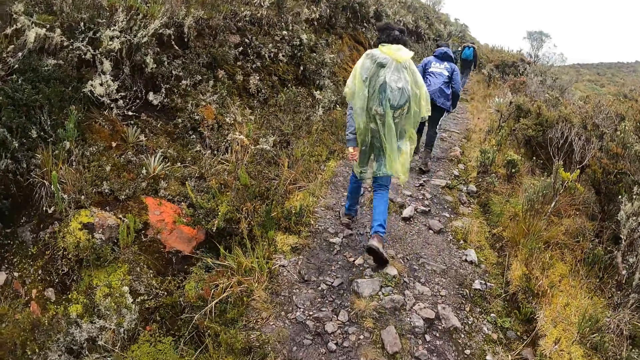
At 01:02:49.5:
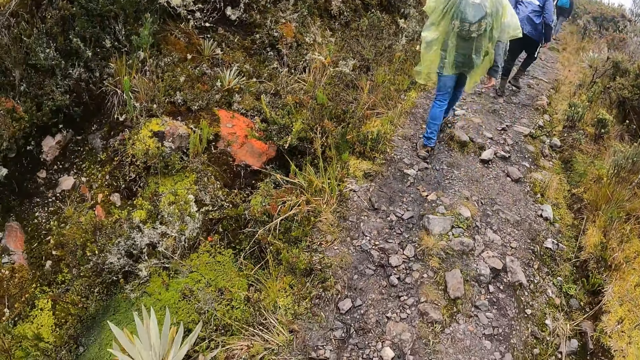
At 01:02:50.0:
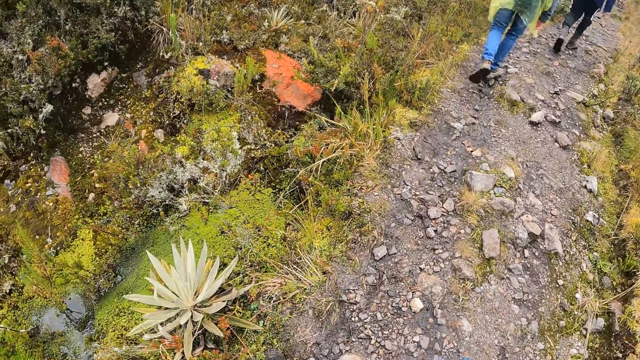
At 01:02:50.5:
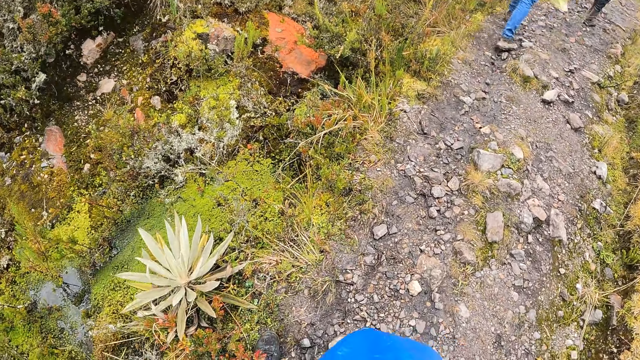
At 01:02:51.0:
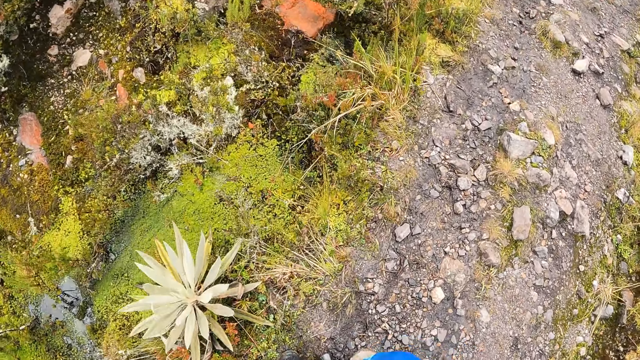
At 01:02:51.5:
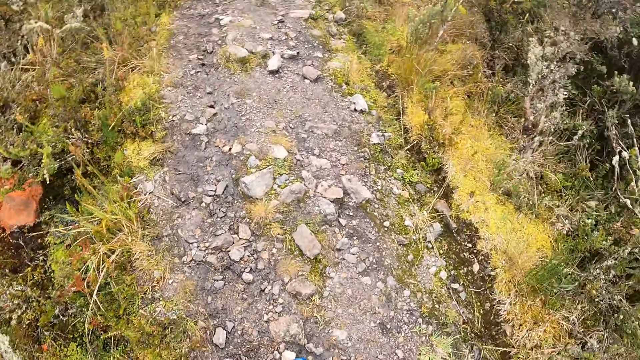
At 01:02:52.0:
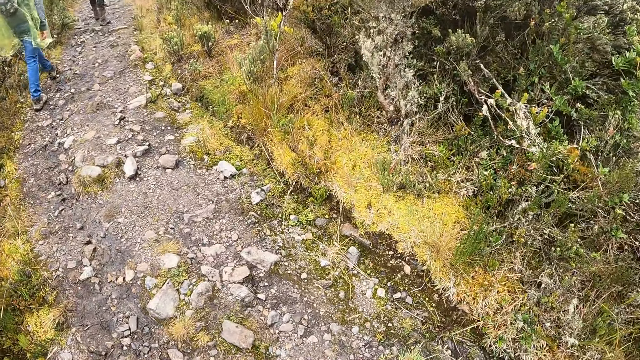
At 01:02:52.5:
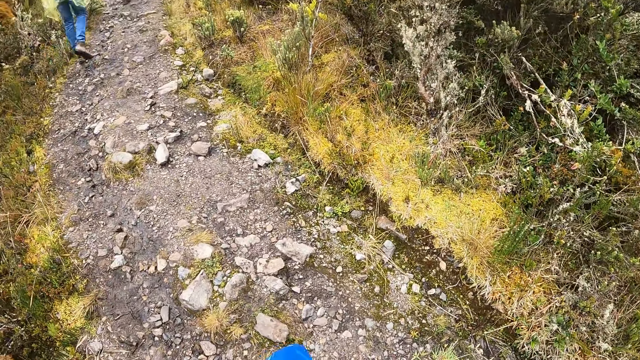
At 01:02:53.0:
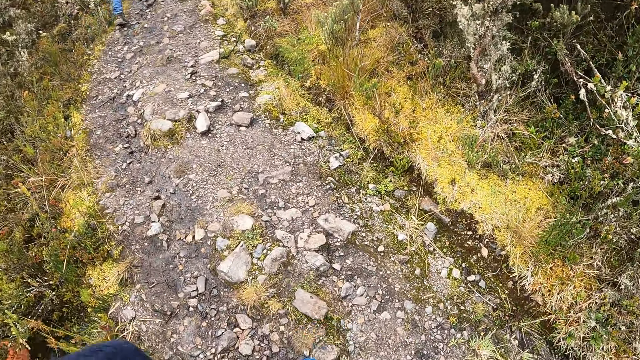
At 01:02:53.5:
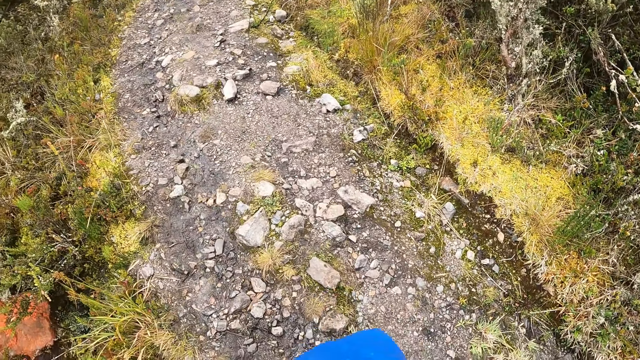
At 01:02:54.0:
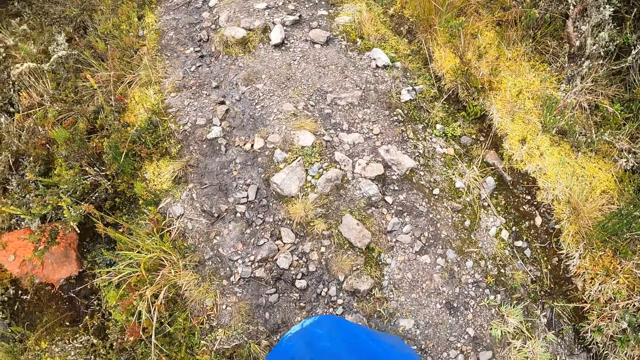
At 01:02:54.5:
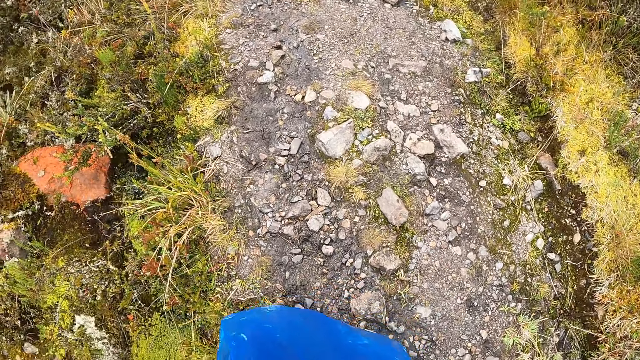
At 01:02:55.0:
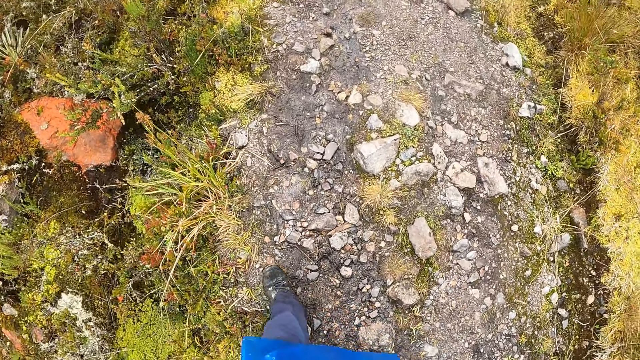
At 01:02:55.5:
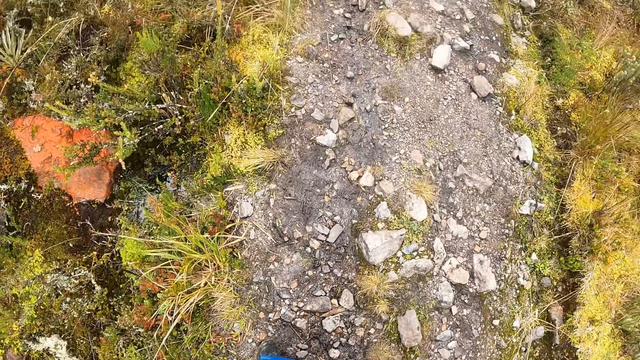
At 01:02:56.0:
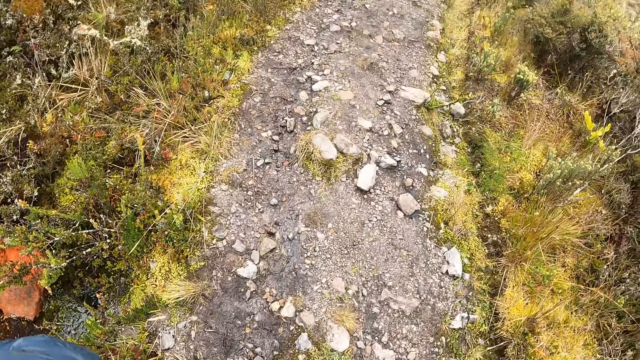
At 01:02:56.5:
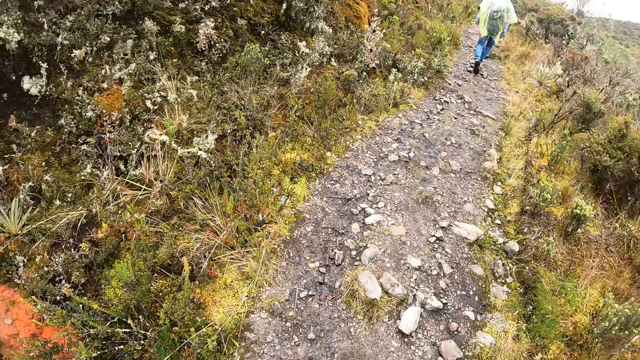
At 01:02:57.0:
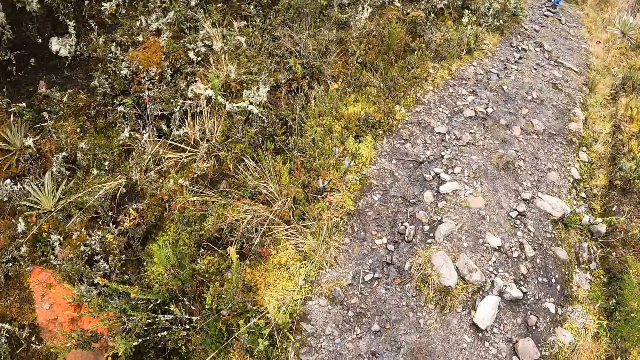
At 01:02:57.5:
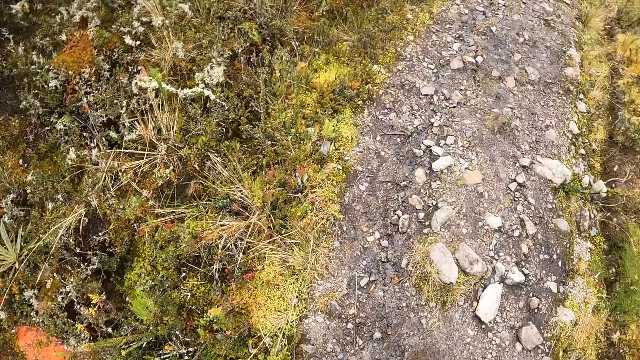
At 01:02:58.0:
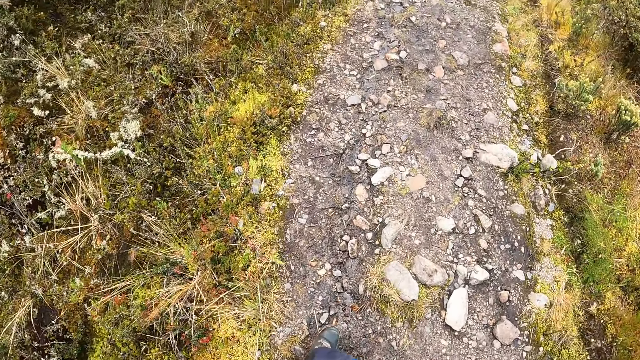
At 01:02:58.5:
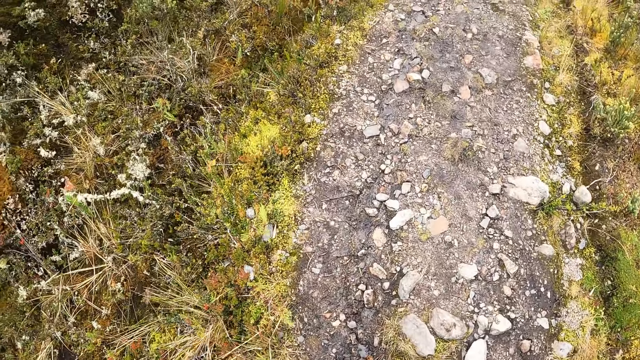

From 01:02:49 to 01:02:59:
The camera wearer looks around. They walk along the bush path.

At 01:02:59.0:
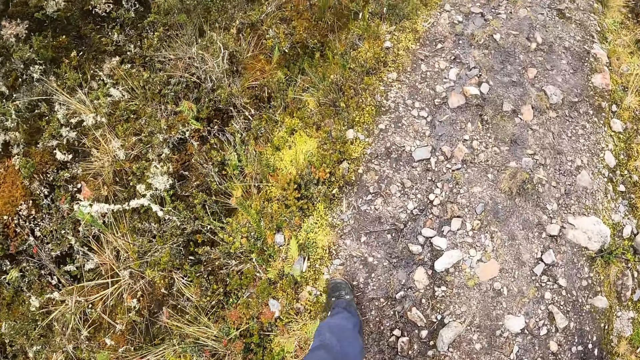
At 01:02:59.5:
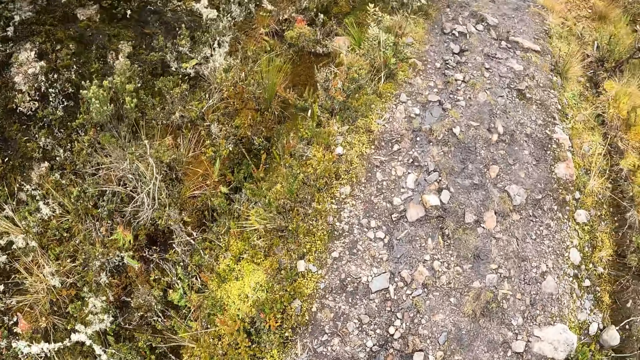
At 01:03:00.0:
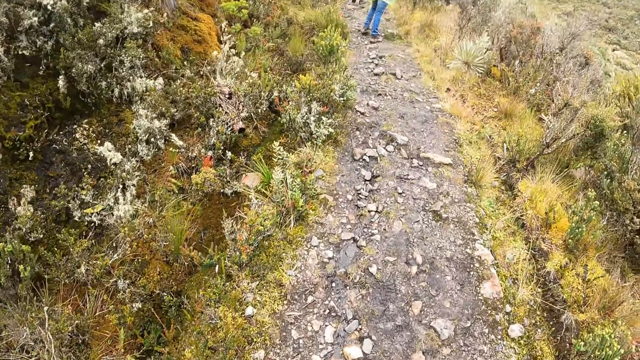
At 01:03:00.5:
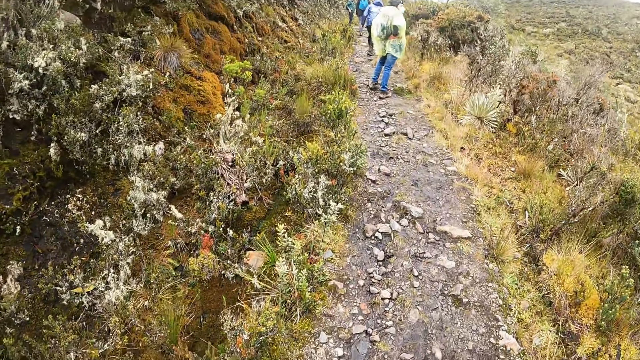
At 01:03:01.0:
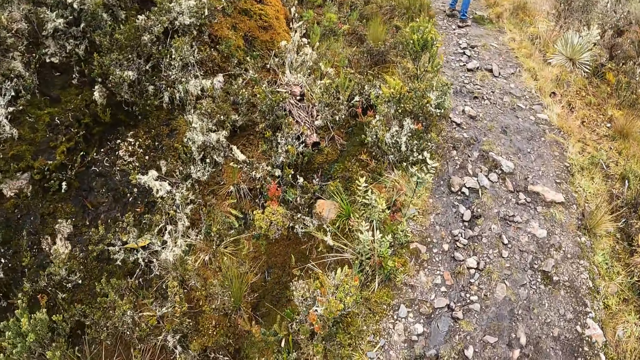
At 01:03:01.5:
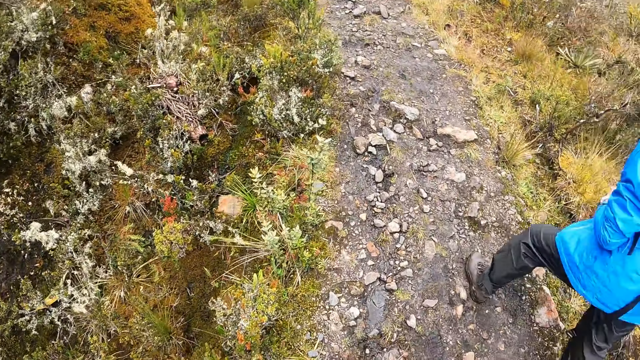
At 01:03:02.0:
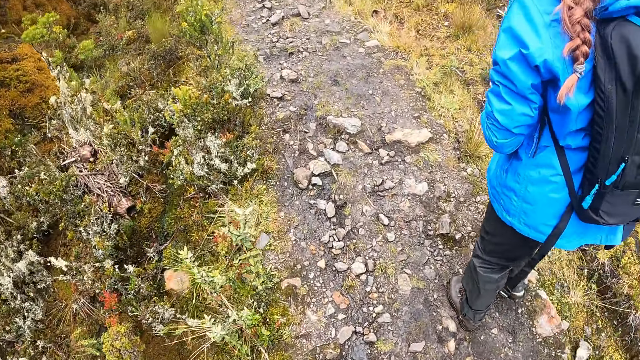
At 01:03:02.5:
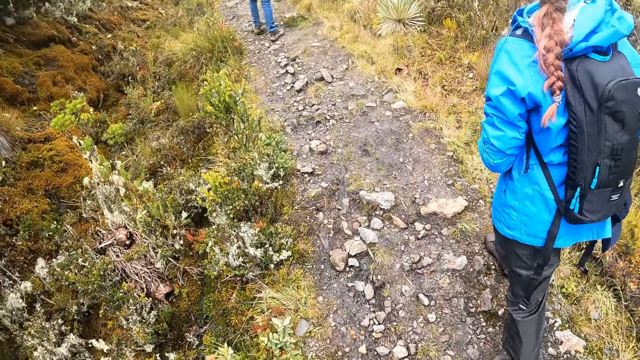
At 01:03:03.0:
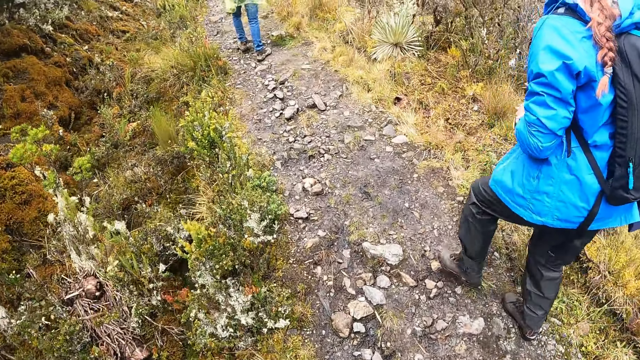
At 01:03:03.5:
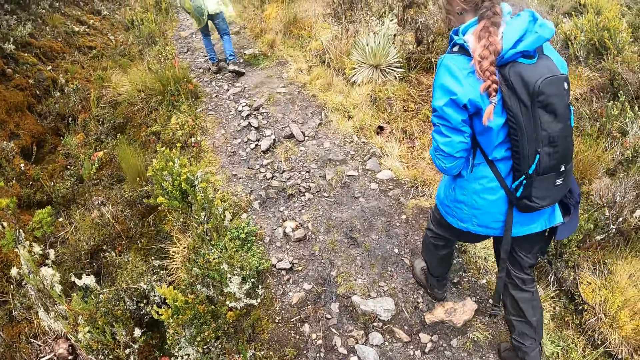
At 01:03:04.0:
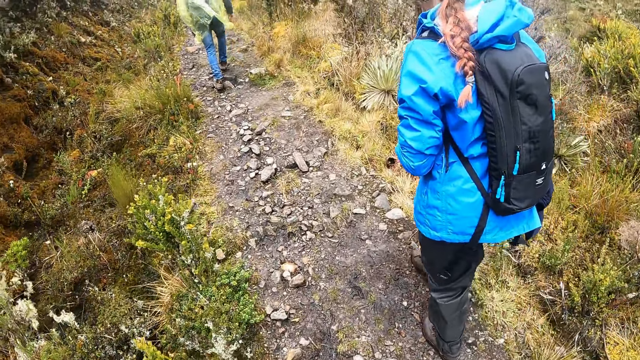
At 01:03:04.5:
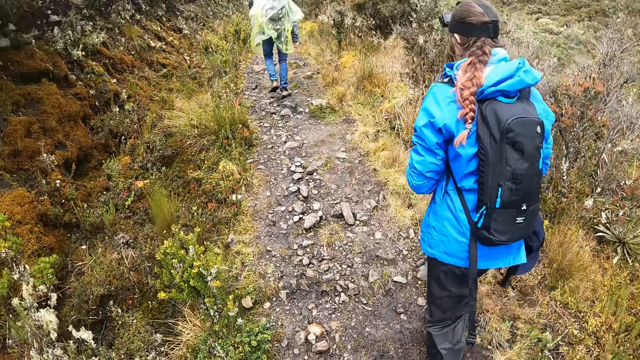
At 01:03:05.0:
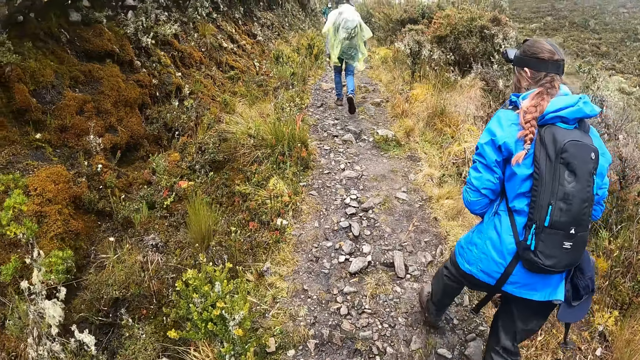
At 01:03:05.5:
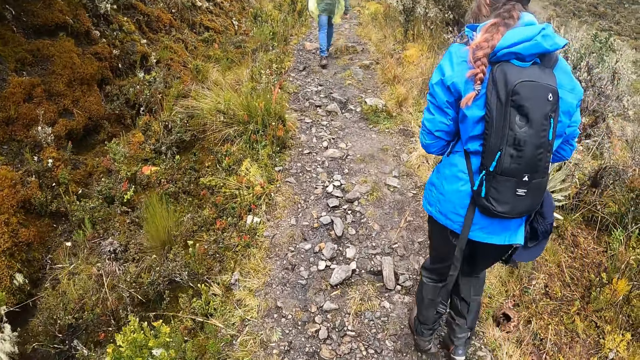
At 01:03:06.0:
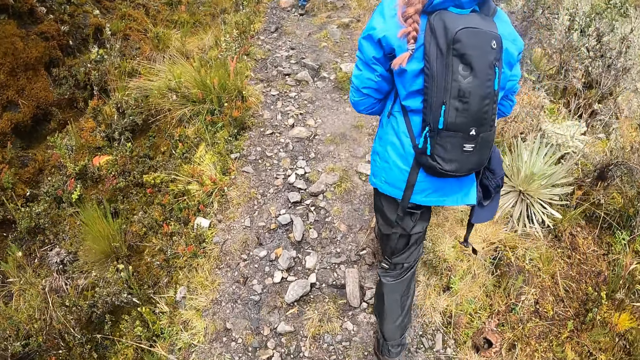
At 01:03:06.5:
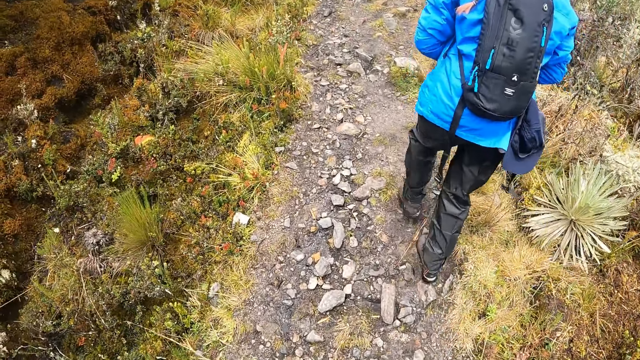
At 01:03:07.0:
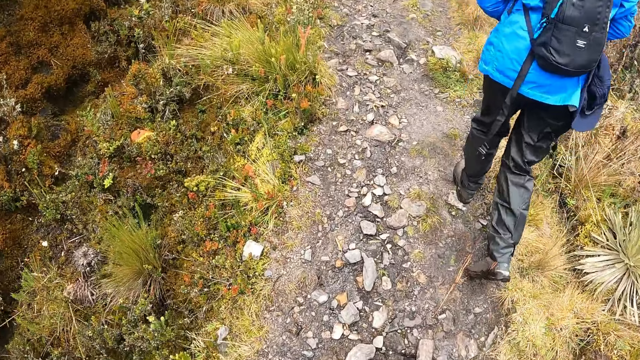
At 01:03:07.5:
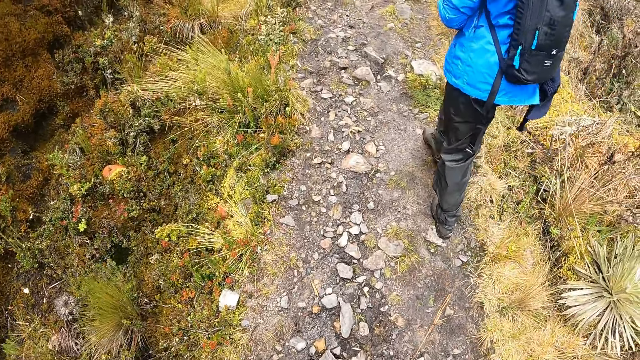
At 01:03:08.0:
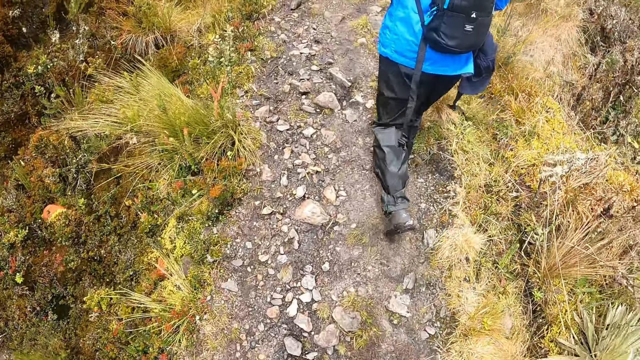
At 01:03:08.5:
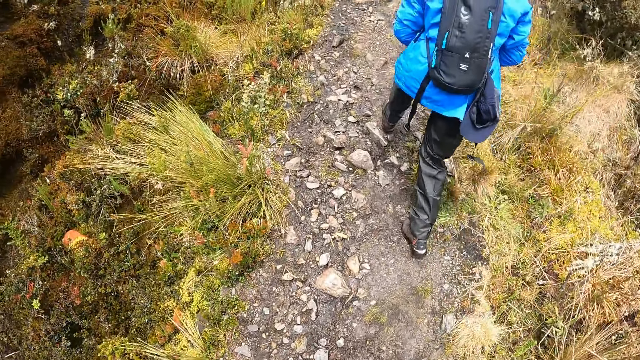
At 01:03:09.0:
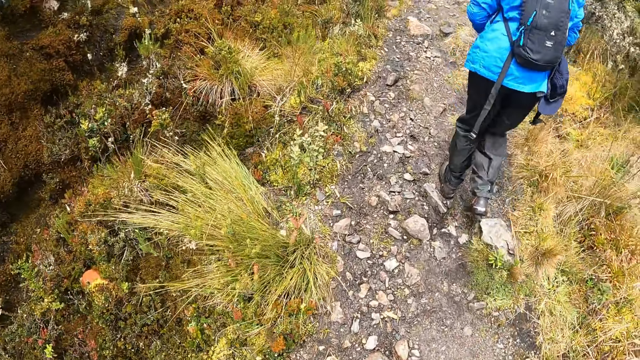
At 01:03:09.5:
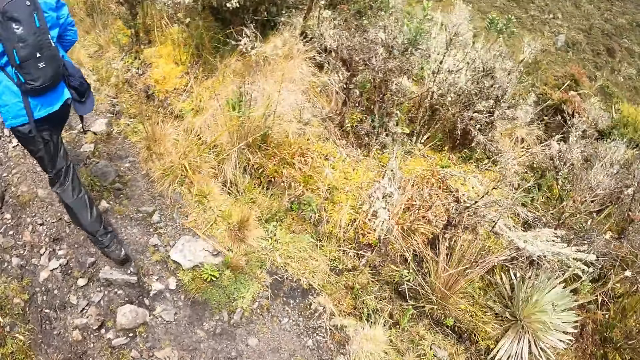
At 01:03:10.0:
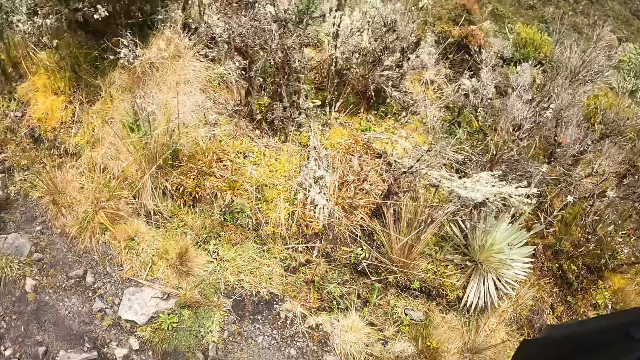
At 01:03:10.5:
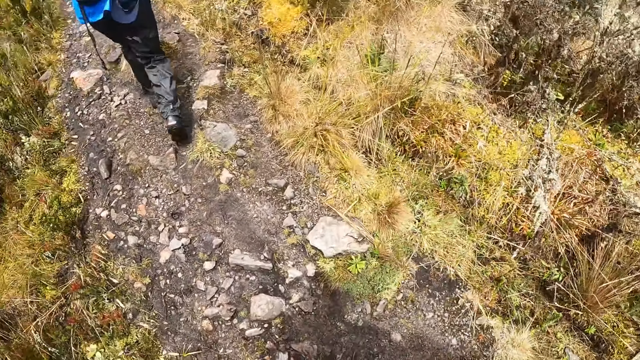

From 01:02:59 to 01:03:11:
A woman walks past the camera wearer along the bush path. The camera wearer looks around.
